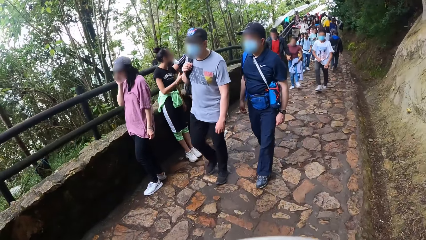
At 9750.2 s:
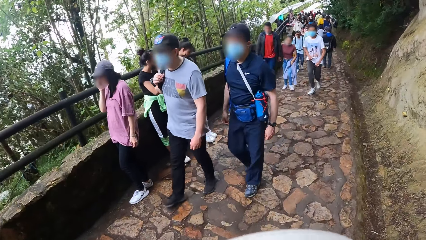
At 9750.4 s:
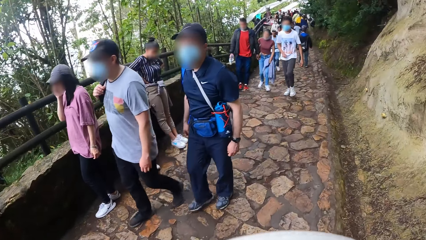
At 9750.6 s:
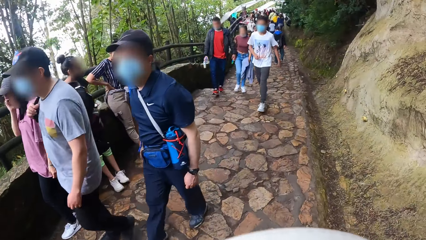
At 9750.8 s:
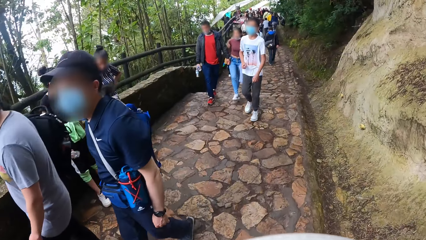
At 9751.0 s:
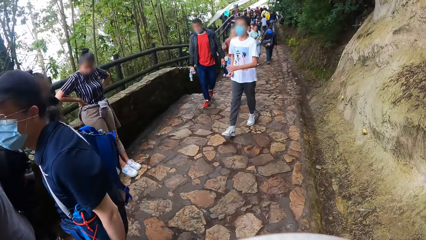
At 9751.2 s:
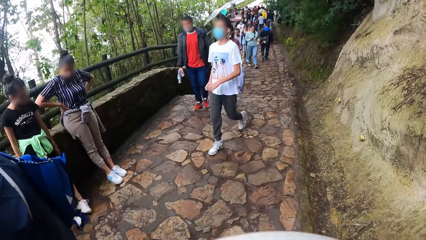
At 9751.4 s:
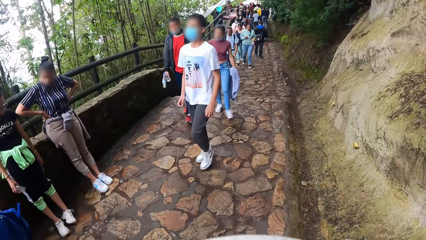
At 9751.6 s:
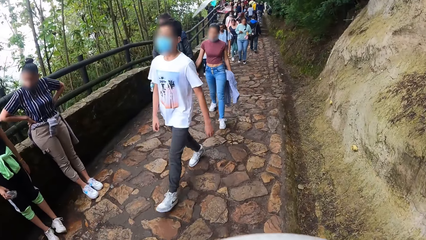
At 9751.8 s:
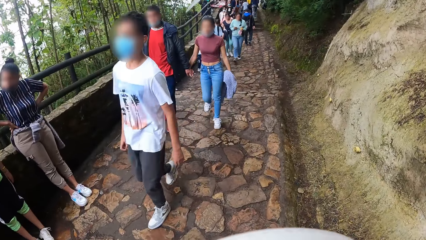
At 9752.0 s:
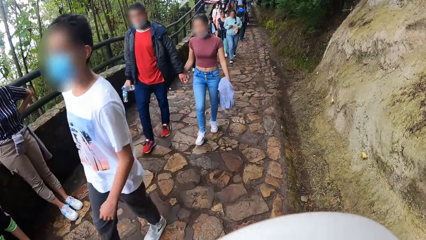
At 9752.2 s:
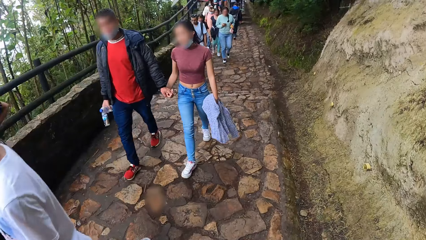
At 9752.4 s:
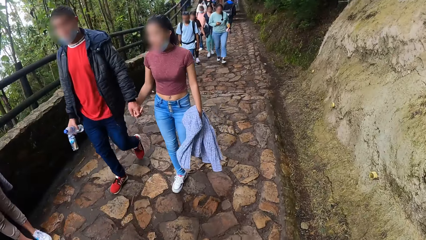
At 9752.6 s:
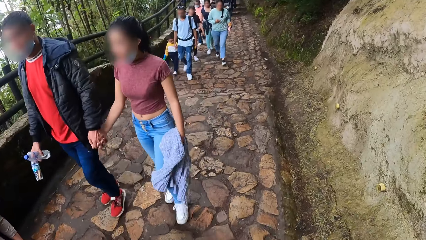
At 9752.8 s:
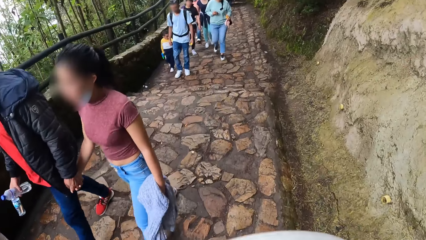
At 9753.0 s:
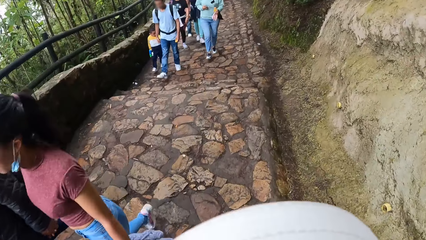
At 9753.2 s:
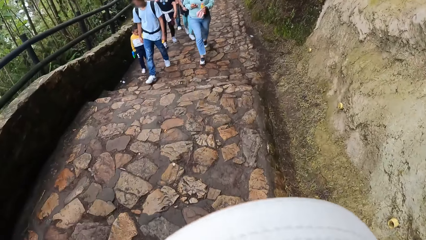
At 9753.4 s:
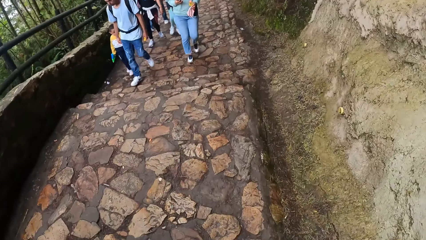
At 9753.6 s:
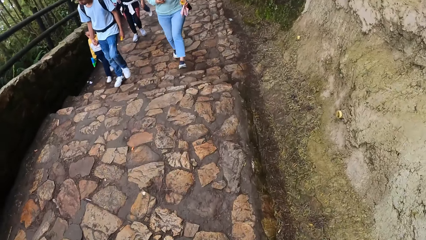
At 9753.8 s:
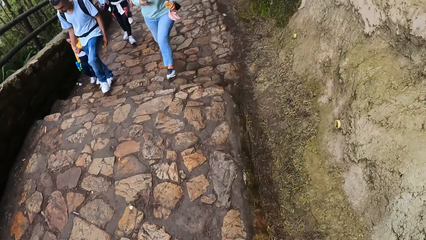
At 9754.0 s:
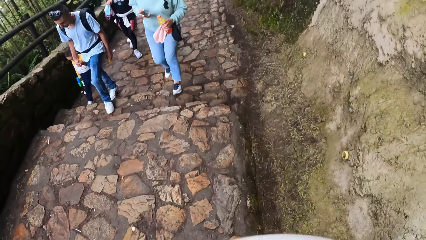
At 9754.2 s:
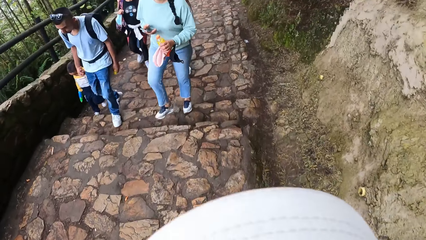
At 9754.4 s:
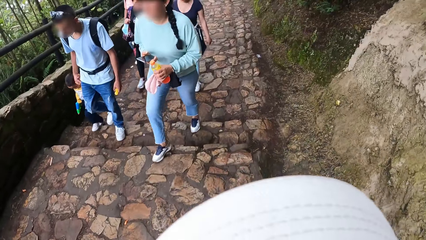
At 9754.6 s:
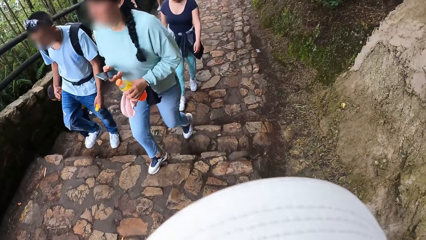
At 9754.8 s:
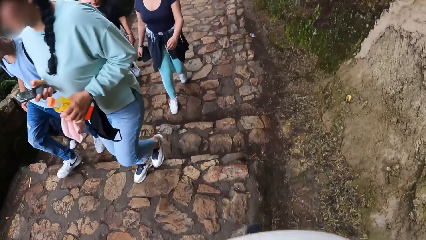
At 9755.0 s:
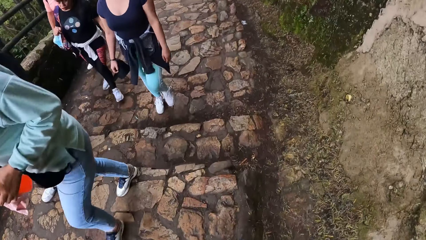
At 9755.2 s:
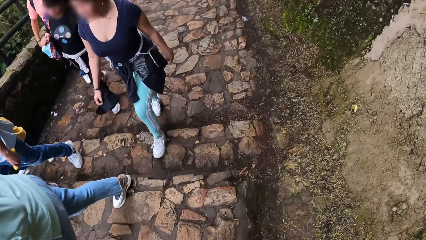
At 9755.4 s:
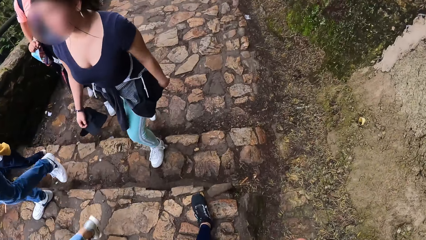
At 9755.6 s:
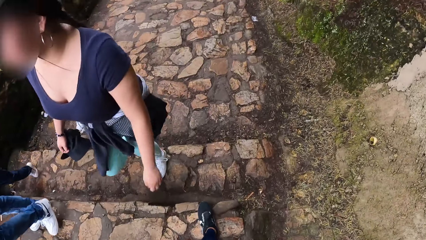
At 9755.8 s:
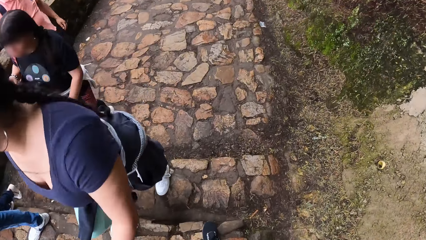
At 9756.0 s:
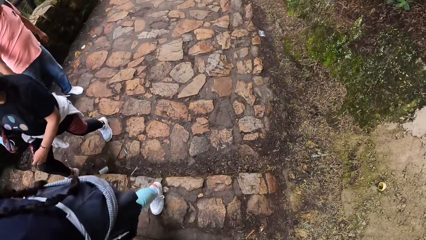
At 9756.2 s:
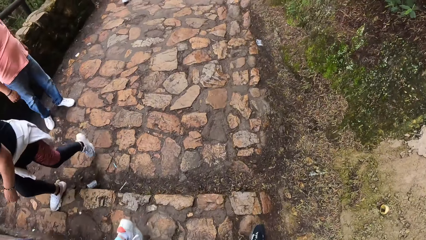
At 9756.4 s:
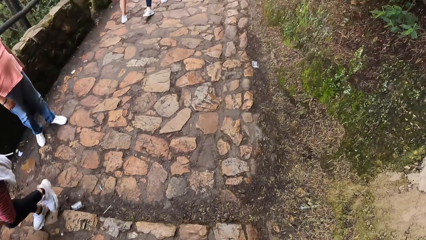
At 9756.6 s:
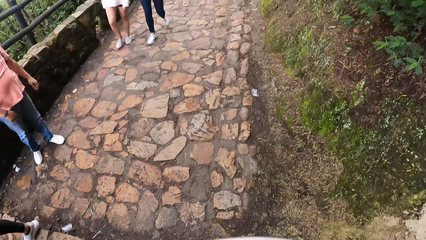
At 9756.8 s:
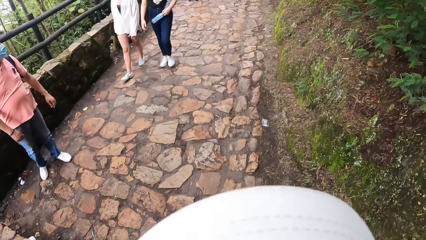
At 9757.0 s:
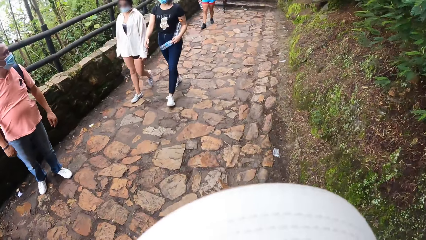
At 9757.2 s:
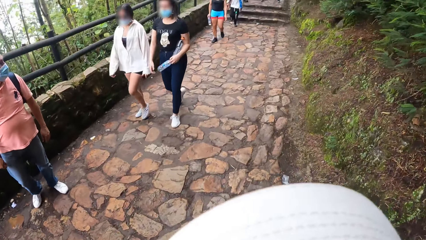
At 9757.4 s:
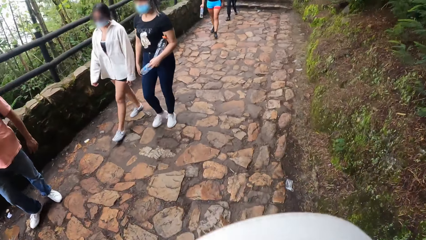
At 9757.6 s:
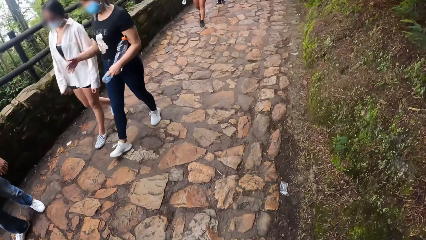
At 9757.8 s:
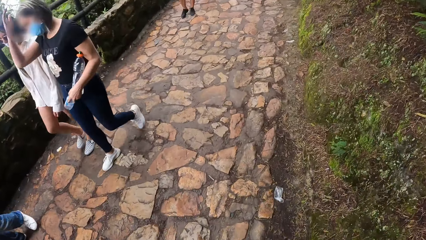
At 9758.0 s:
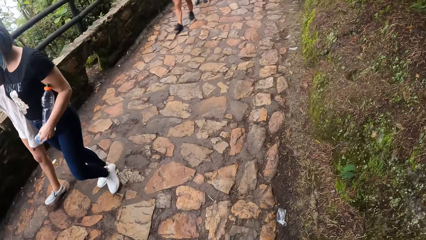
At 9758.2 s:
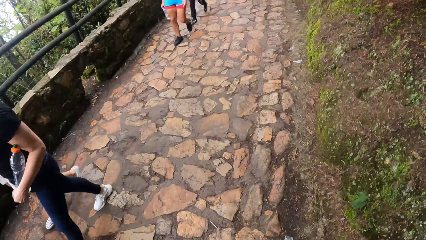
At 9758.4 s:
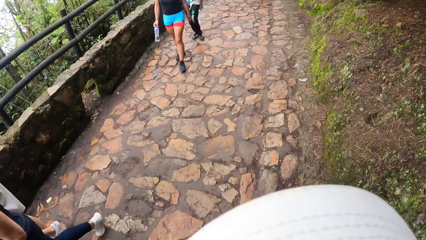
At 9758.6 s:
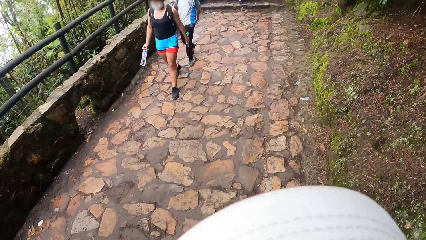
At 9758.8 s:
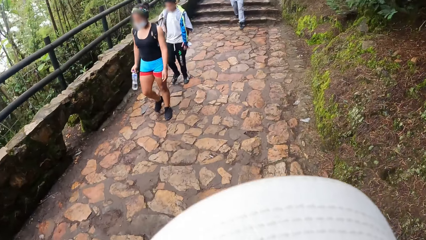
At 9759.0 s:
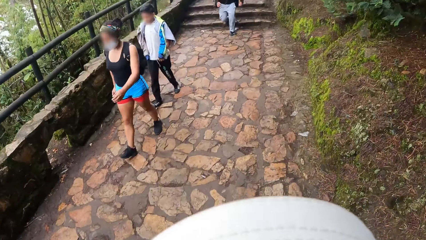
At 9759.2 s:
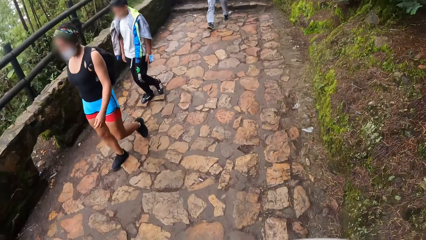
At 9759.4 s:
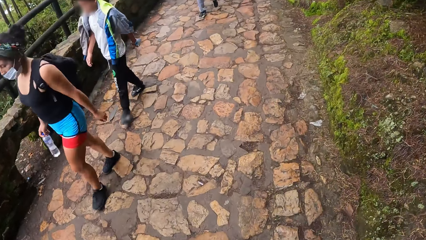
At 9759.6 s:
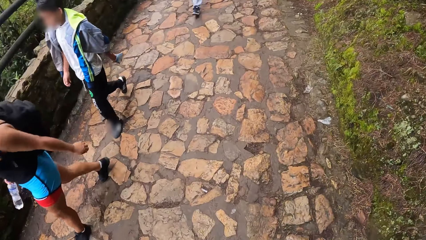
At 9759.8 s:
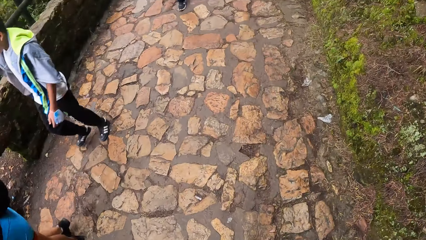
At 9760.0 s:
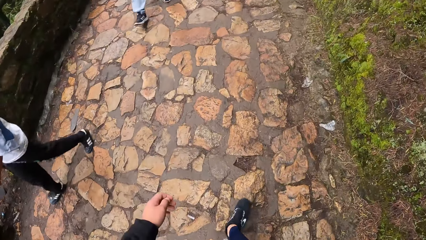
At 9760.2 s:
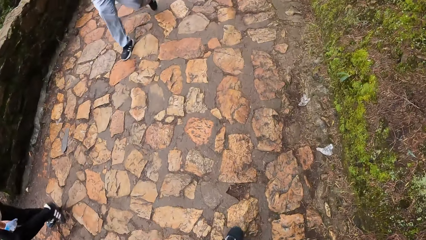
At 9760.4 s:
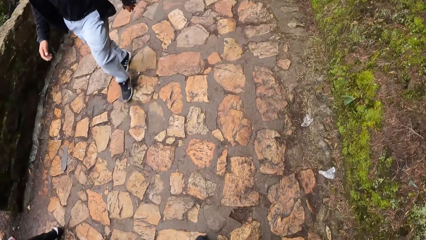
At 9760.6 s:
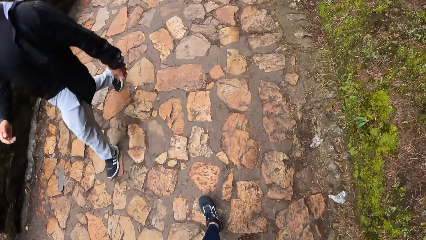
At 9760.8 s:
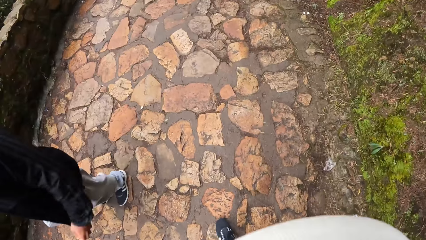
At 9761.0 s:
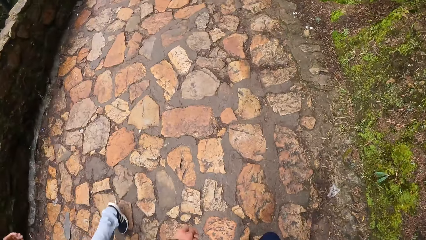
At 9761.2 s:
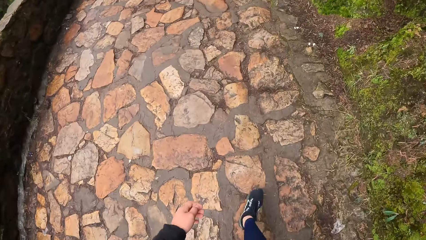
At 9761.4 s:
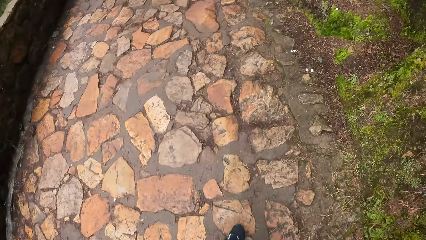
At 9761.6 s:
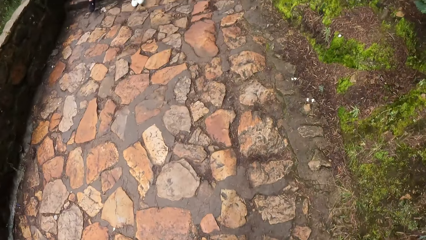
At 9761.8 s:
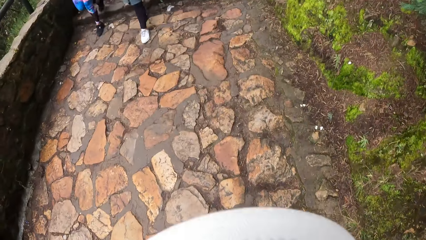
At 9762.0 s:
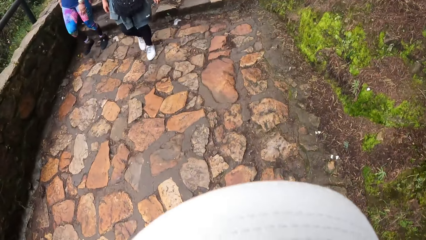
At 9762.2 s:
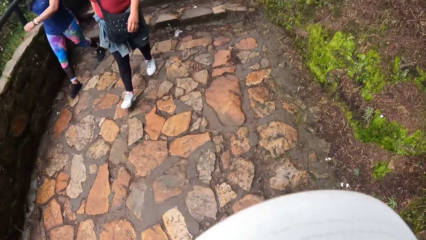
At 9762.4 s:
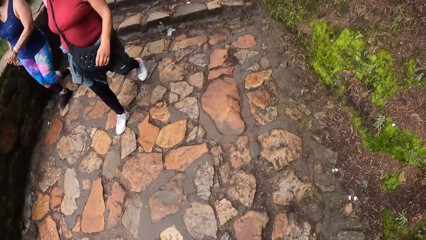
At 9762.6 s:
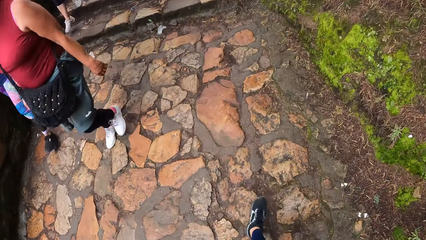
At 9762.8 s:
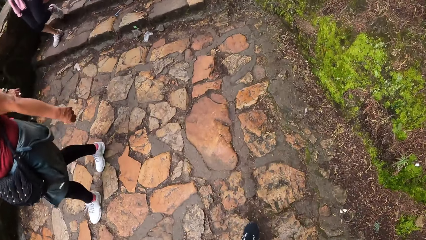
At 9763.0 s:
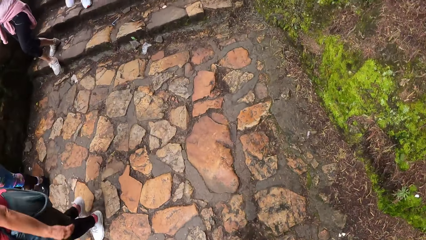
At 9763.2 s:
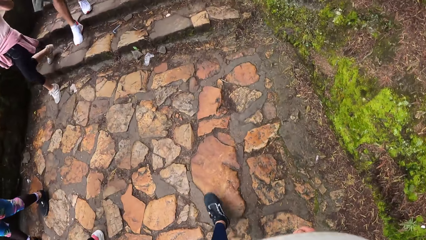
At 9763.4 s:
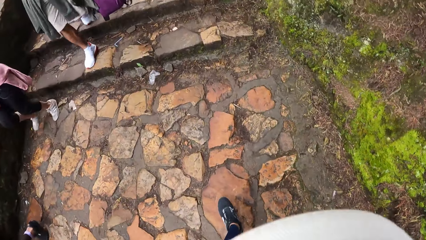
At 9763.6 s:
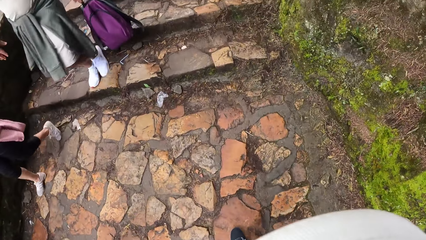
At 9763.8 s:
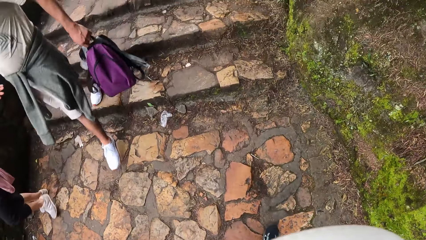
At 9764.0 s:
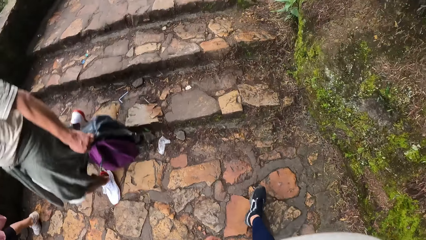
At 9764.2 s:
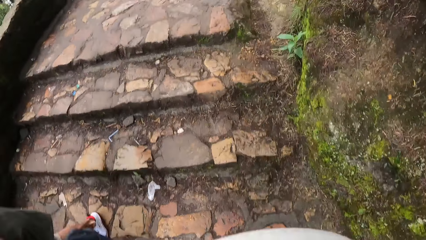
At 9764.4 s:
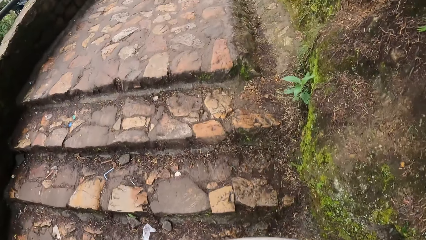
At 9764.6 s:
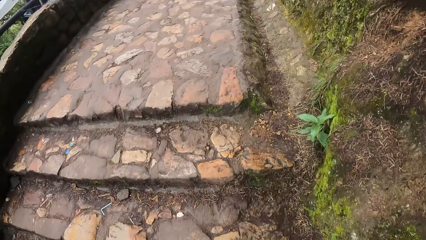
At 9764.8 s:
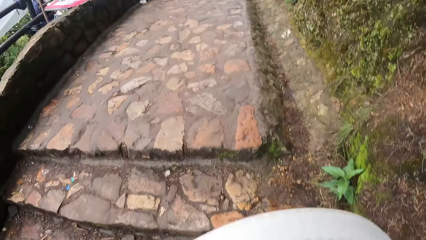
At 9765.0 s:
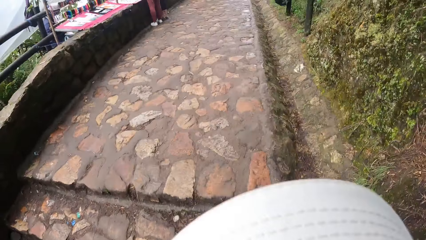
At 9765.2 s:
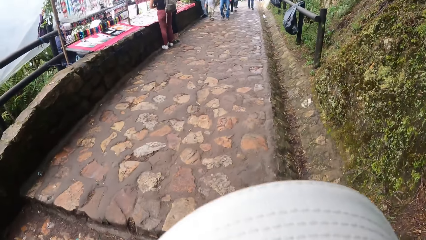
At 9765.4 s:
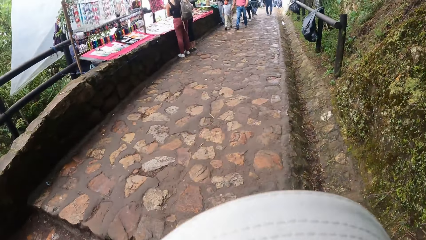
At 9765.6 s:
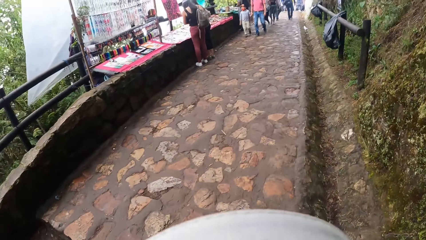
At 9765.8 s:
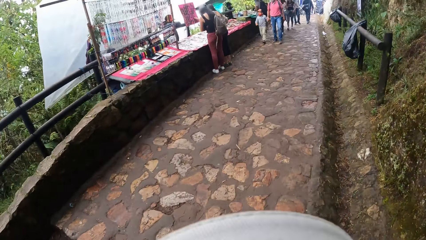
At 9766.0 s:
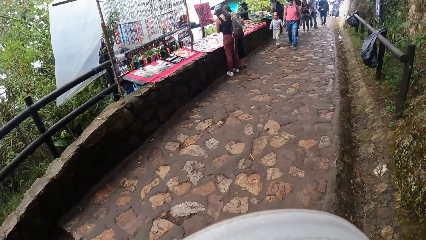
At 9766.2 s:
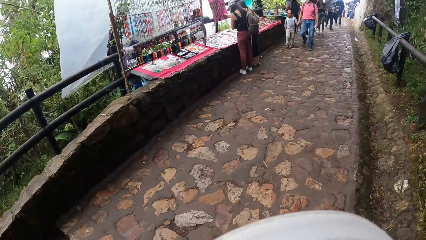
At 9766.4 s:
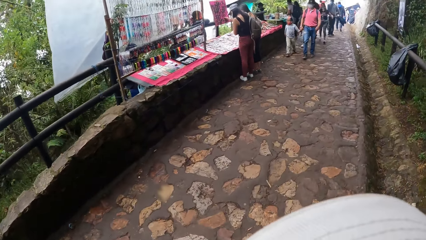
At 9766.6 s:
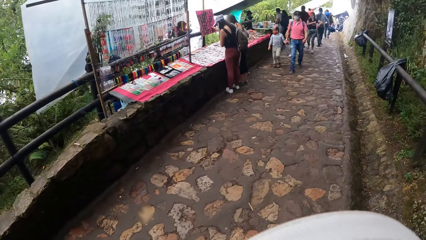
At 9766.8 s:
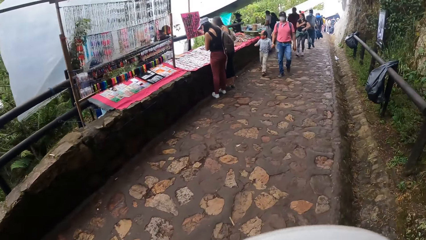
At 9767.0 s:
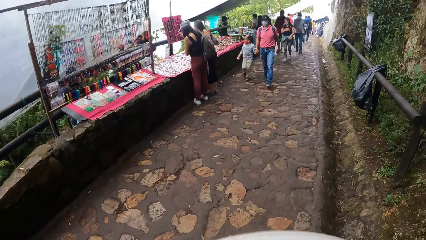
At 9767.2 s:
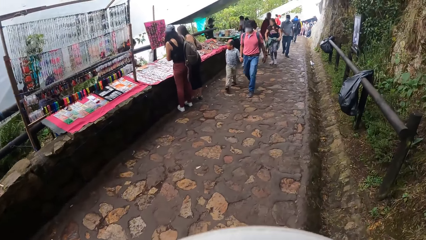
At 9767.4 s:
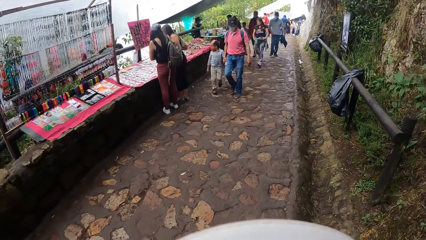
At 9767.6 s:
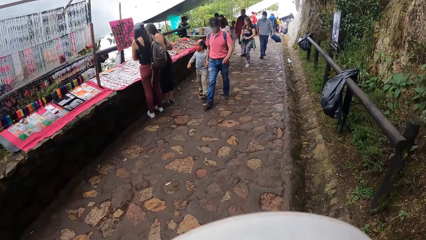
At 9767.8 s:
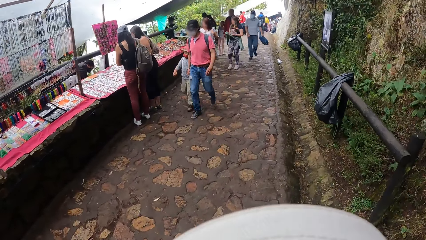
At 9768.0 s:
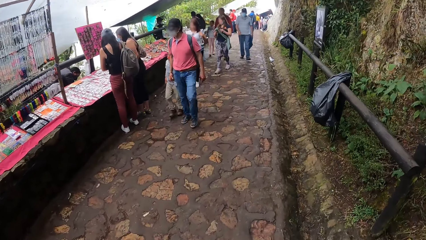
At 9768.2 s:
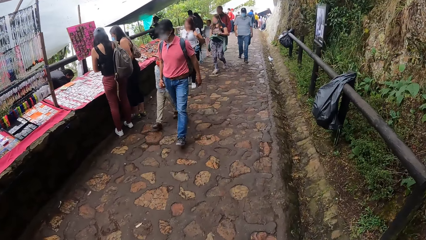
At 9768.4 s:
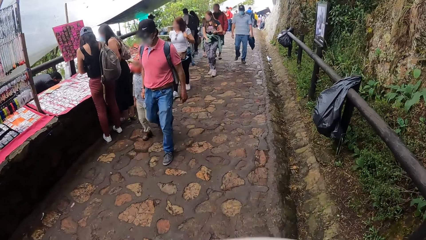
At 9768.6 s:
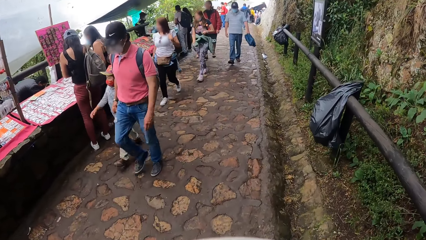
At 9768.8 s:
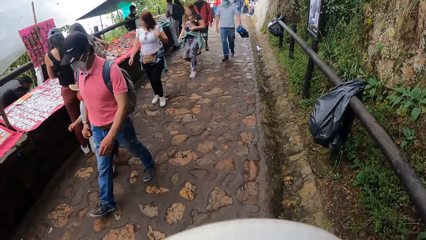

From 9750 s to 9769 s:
The camera wearer walks on the pavement. They climb the mountain steps. They walk on the pavement.
